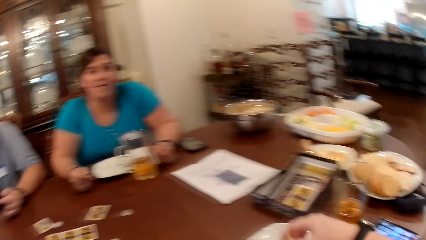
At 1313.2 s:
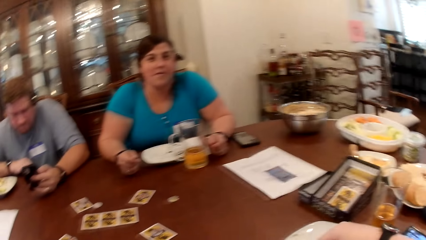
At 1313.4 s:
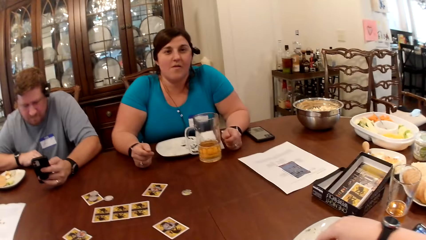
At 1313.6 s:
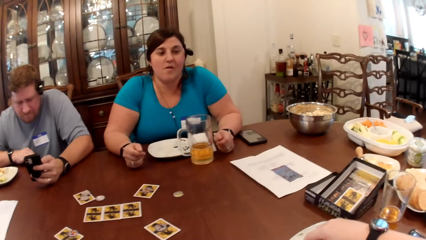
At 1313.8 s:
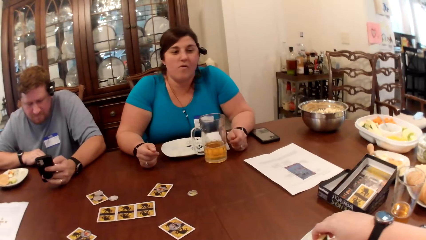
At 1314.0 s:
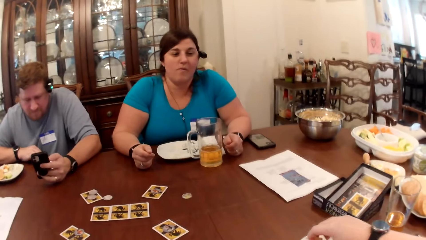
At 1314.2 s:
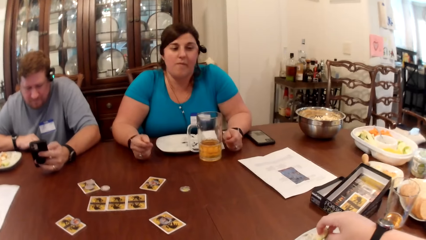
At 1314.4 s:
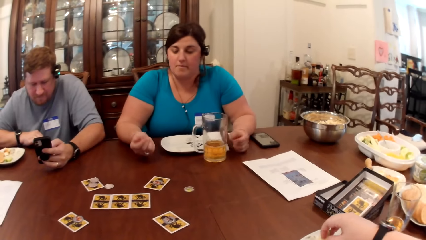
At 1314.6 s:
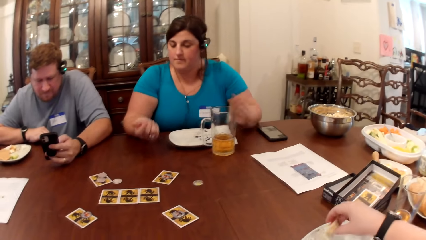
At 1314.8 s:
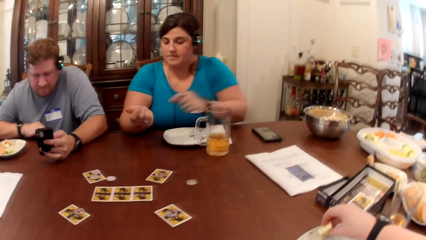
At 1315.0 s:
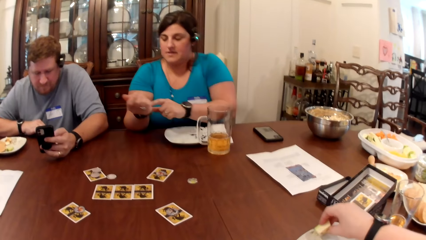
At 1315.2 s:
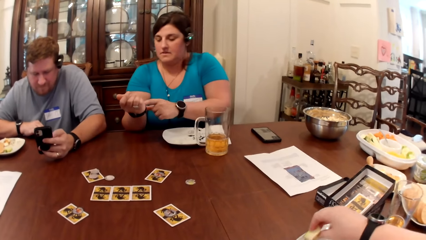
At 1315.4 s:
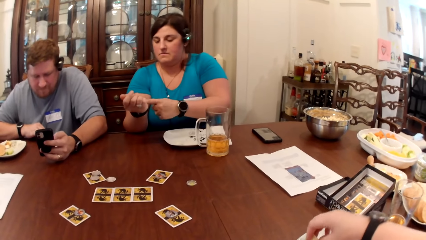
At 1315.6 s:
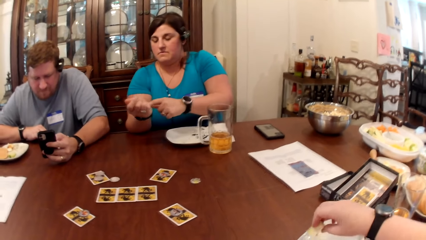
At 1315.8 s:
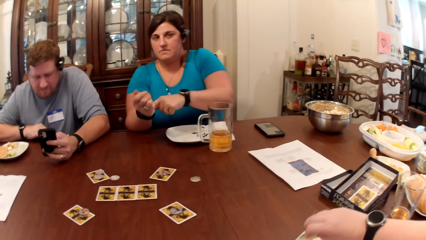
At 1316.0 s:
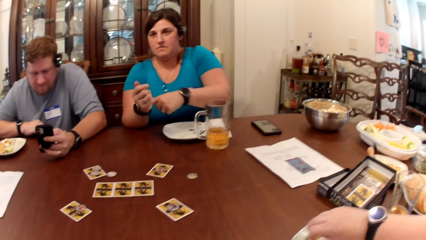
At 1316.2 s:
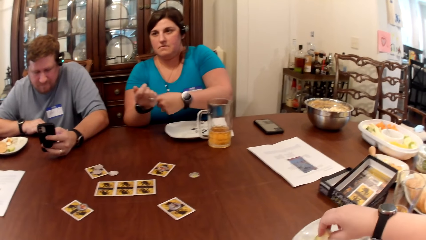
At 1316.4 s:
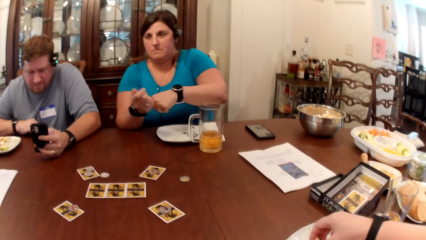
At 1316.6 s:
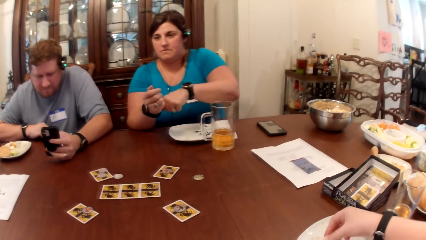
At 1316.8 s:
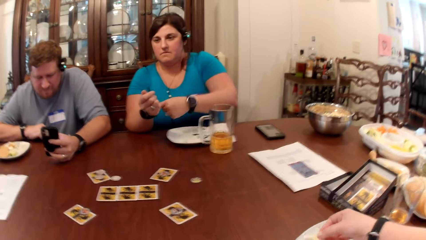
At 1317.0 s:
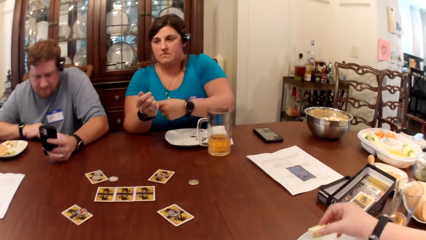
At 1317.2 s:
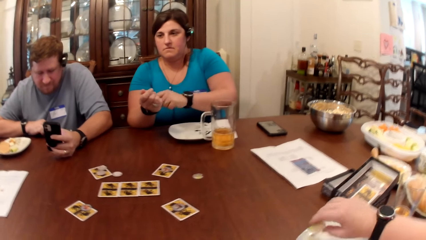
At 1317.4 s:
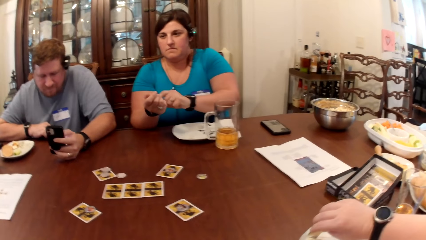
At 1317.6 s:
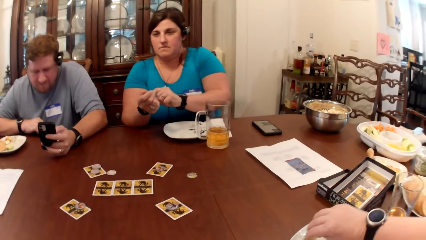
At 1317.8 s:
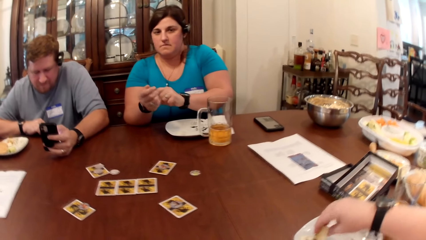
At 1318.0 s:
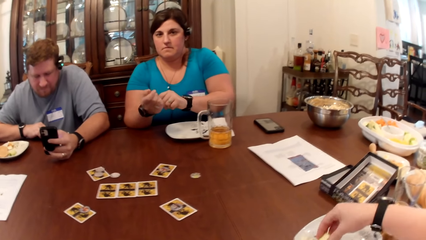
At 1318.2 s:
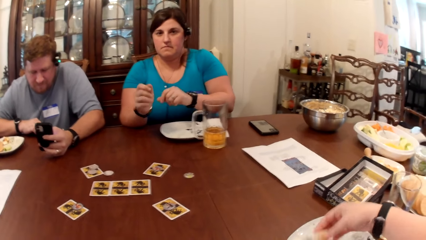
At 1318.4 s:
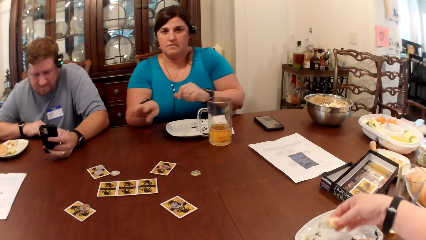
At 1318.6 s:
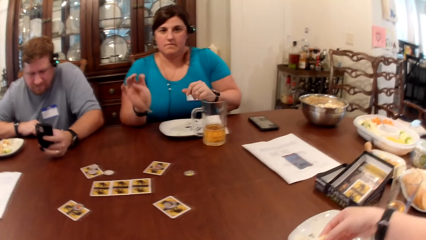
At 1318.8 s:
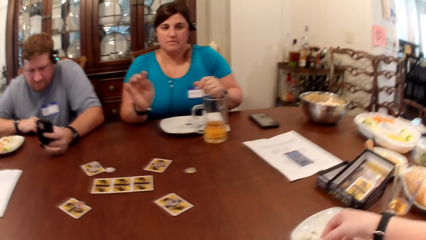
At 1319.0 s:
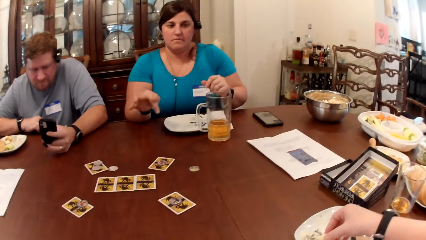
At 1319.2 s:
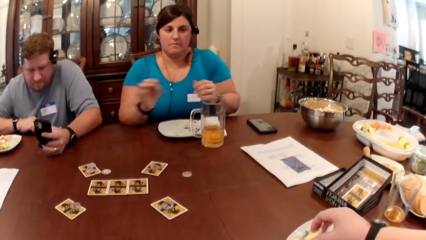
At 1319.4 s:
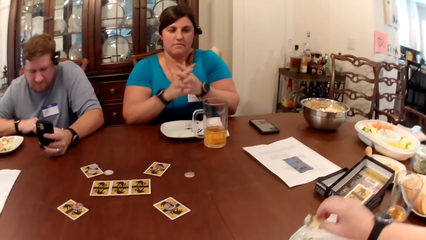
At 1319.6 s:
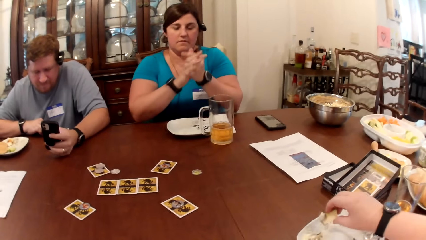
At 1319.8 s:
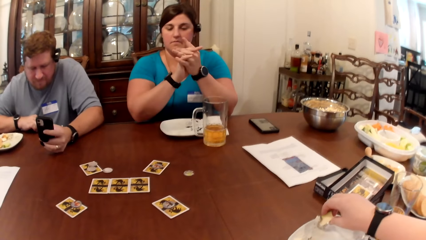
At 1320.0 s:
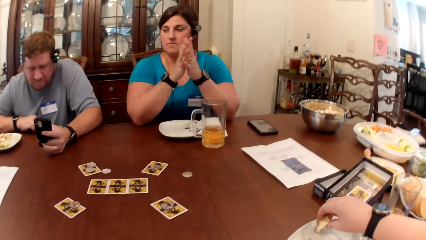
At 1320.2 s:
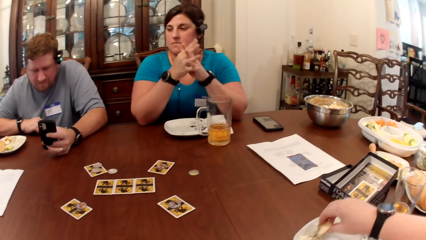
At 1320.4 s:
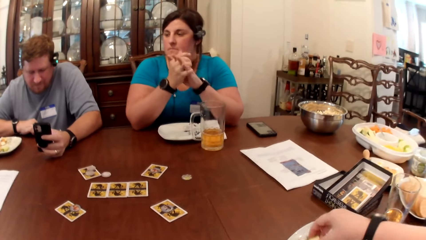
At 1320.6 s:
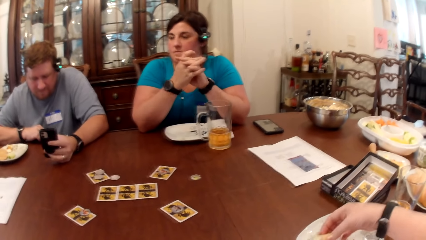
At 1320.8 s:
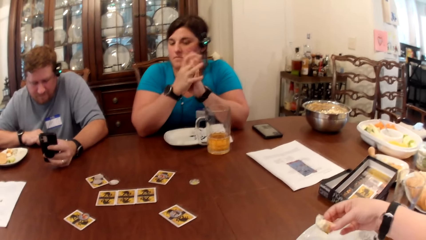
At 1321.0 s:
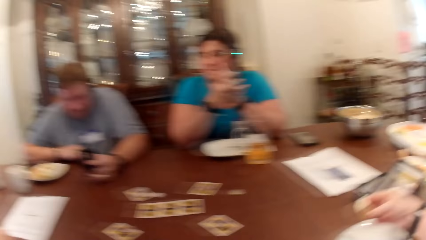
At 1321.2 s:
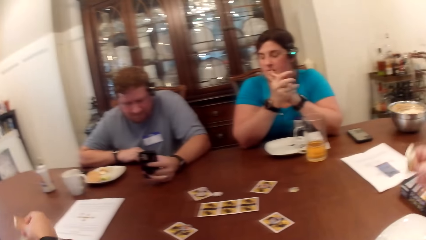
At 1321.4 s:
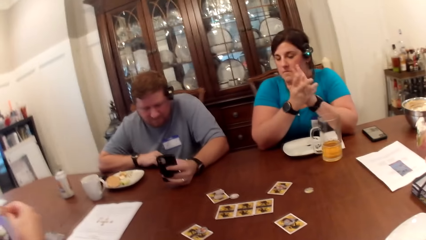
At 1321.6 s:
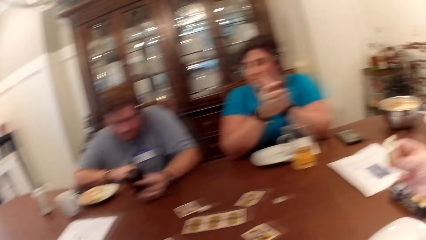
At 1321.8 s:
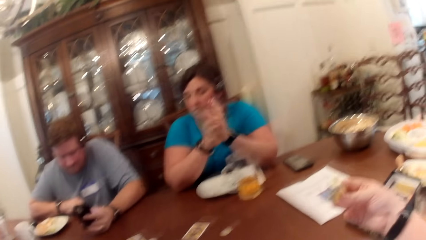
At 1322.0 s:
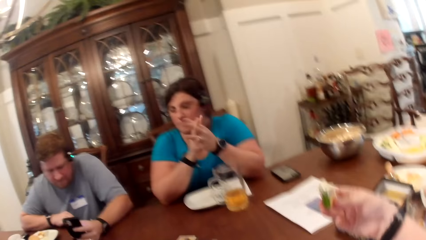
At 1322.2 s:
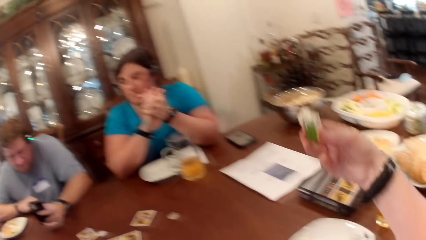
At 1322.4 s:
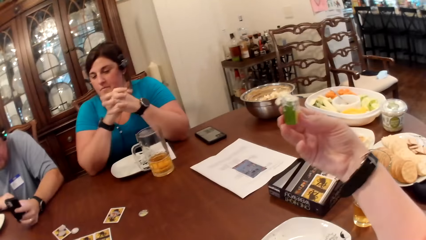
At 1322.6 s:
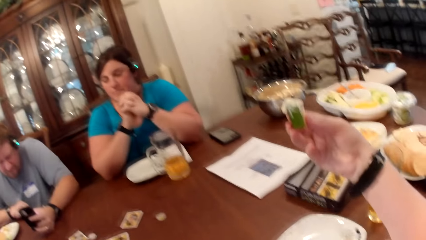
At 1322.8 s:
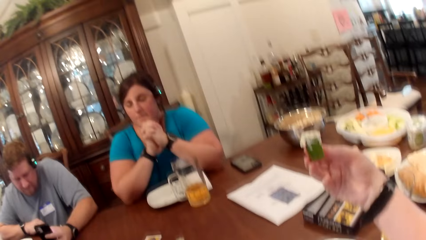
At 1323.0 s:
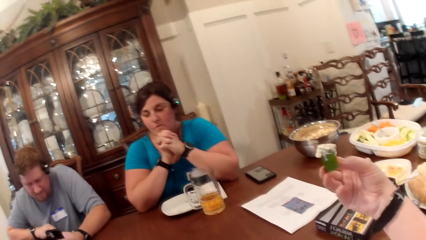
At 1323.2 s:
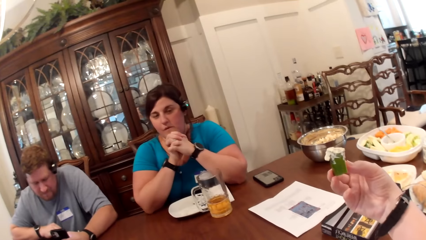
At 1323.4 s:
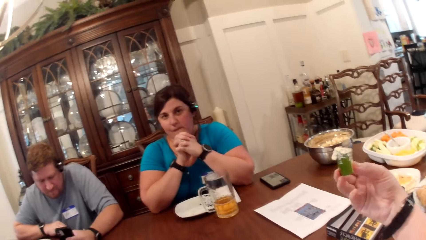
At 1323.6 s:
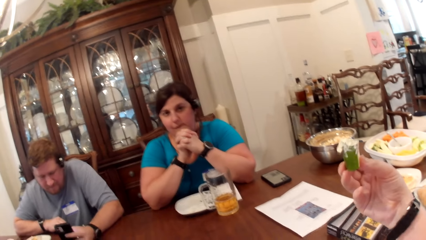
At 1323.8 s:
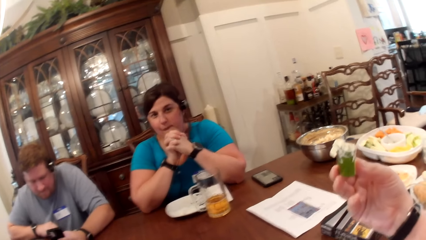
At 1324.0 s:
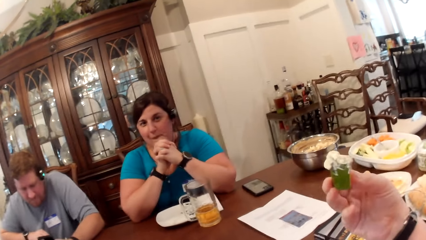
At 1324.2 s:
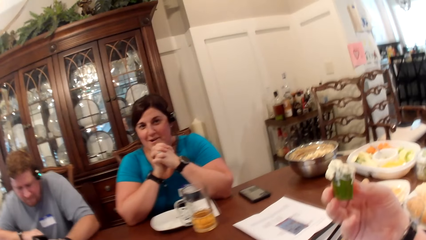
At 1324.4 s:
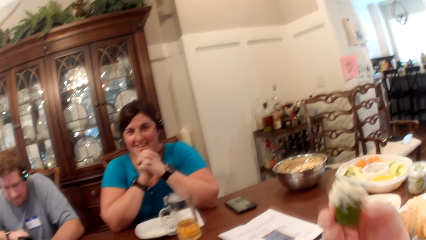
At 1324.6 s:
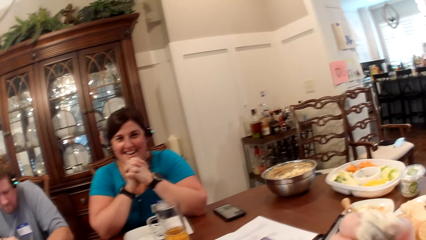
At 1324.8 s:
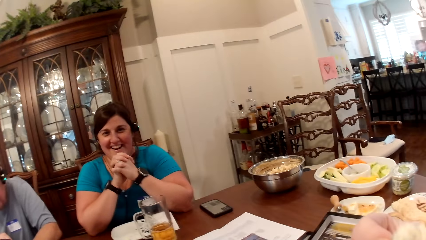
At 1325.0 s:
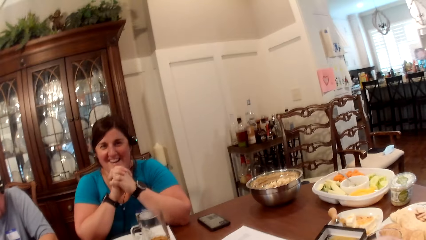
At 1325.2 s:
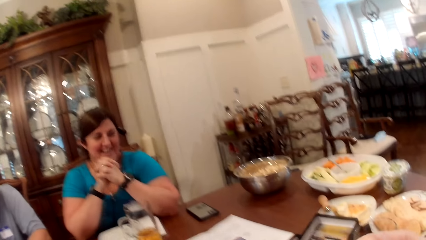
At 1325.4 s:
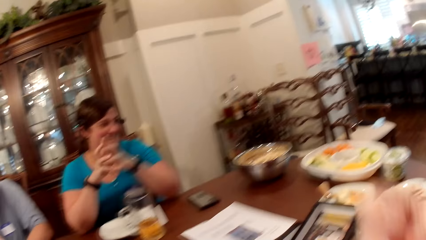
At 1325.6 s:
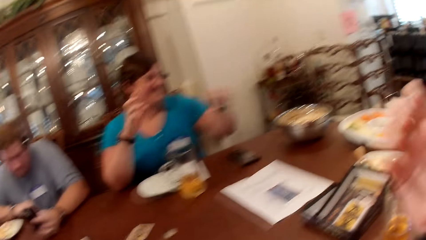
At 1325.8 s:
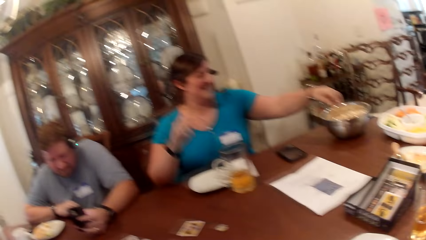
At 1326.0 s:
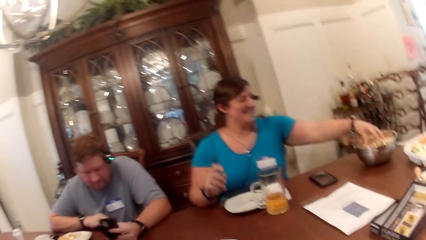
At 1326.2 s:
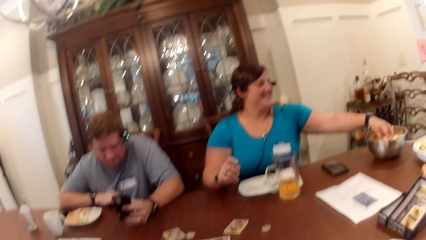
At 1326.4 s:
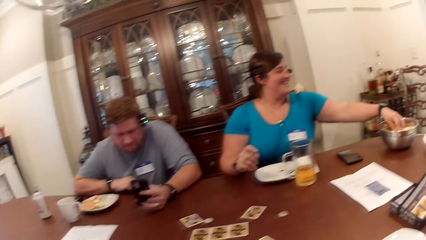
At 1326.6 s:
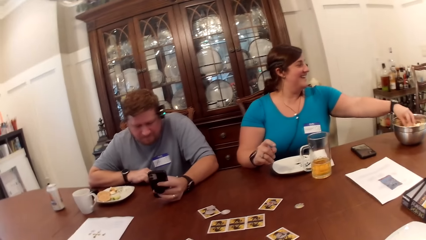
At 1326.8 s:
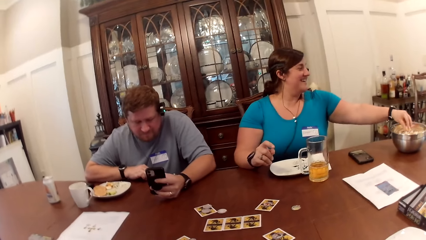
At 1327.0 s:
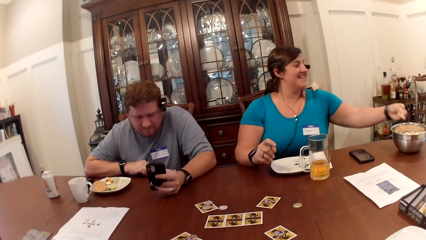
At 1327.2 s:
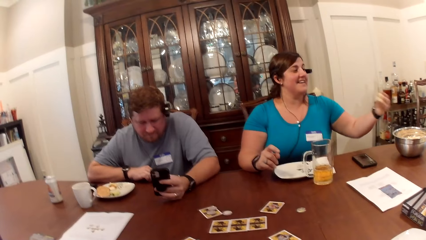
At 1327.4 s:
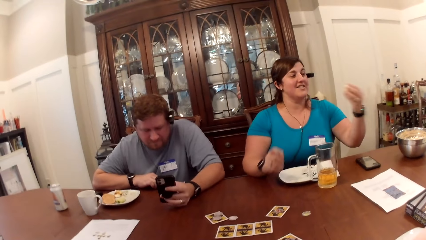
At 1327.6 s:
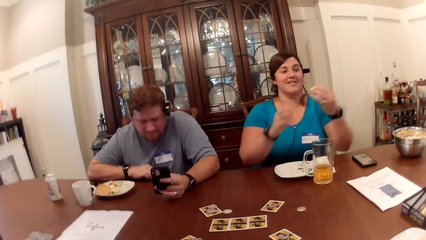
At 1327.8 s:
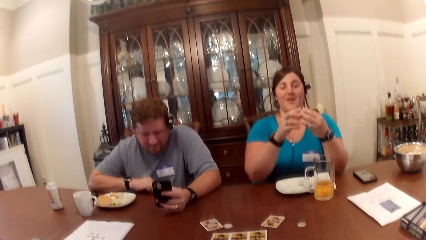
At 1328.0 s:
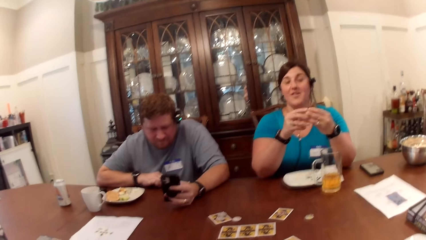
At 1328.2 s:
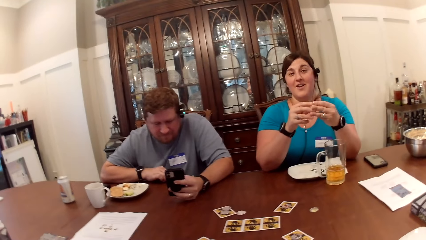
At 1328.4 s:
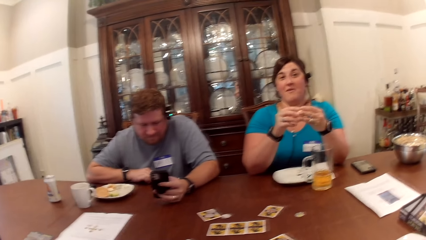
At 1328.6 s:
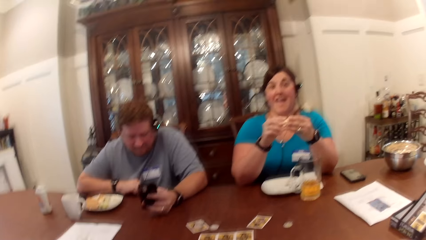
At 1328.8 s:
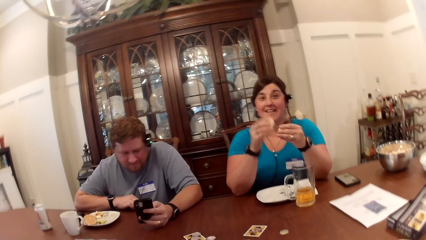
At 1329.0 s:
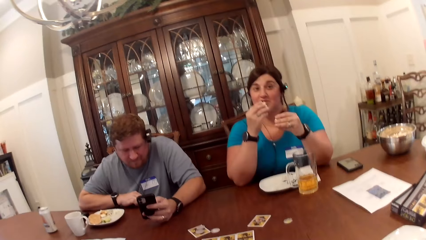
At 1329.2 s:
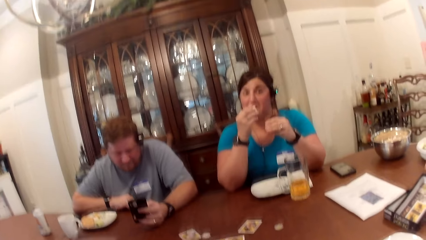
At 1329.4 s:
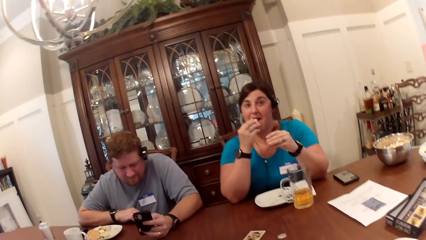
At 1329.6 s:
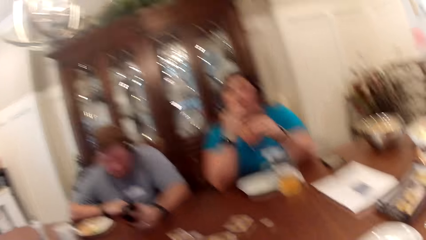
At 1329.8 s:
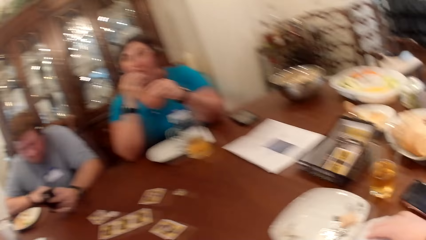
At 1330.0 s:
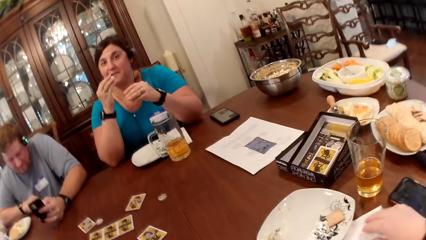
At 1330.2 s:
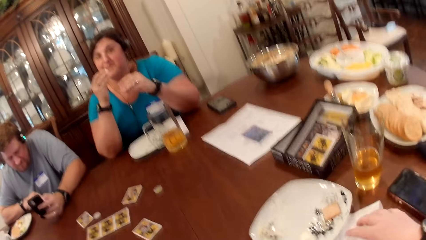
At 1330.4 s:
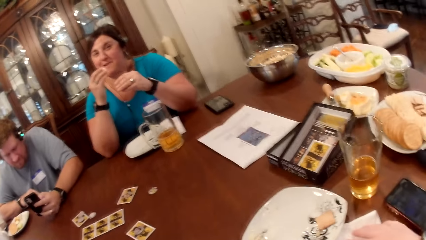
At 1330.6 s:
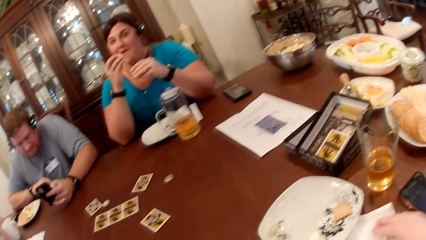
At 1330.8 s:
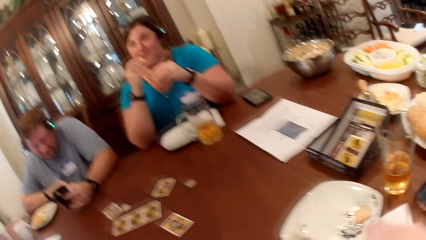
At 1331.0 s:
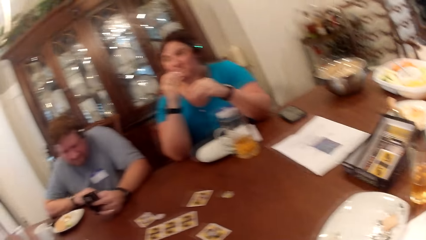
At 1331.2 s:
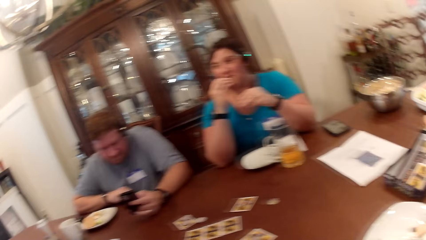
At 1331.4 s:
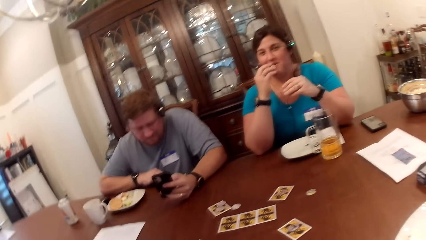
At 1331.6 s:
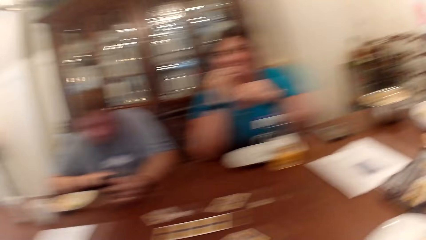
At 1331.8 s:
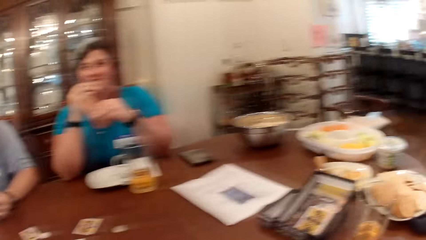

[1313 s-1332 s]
A woman adjusts her wrist watch with her left hand. A man scrolls a phone. The camera wearer picks food from the plate with her right hand. The woman rubs her palms together. Another man eats food with his right hand. The camera wearer holds the food with her right hand. She eats food. She converses with the woman. The woman picks chips from the bowl with her left hand. The woman holds the chips with both hands. The woman eats the chips with her right hand.
